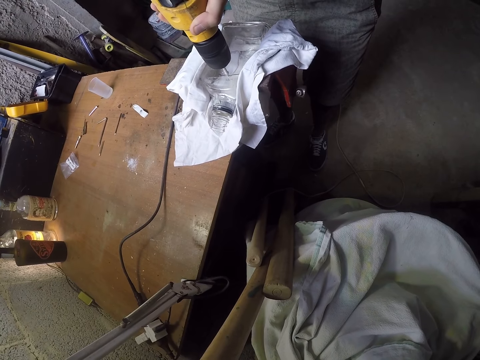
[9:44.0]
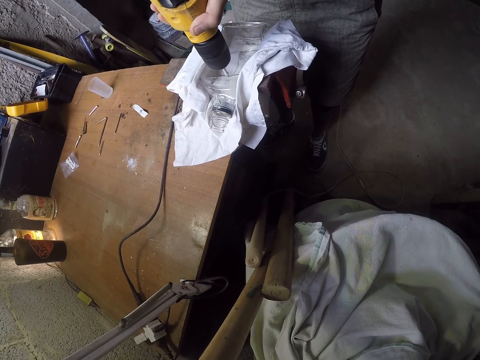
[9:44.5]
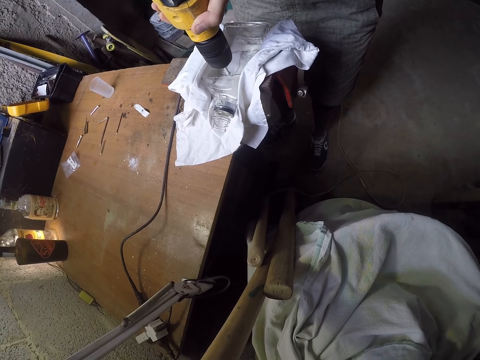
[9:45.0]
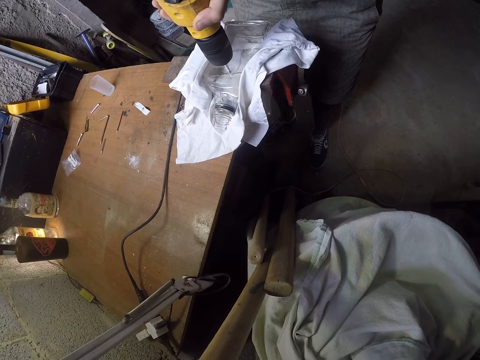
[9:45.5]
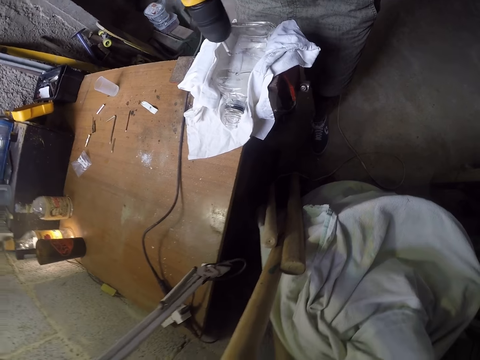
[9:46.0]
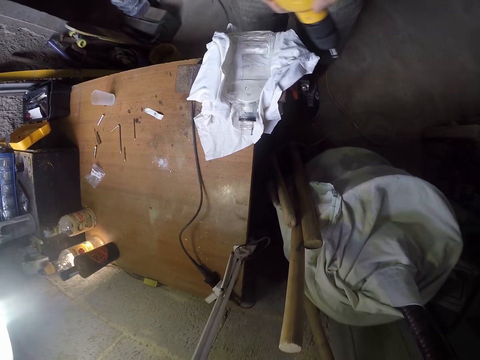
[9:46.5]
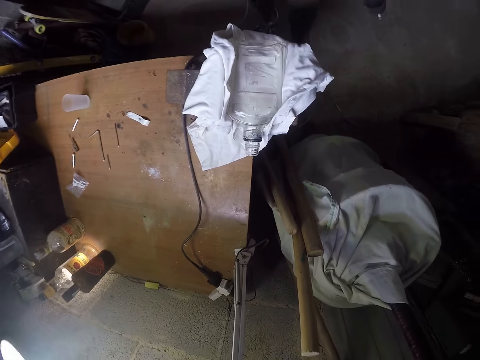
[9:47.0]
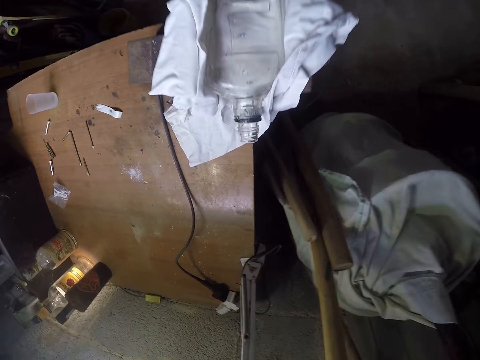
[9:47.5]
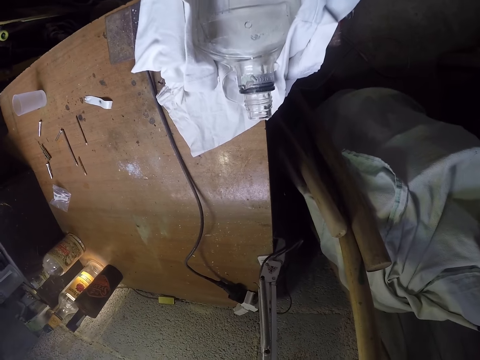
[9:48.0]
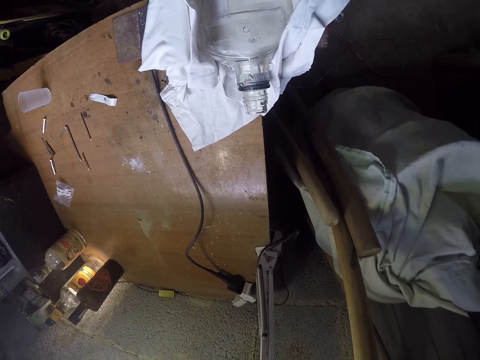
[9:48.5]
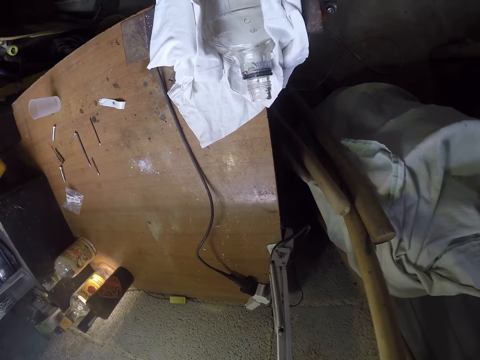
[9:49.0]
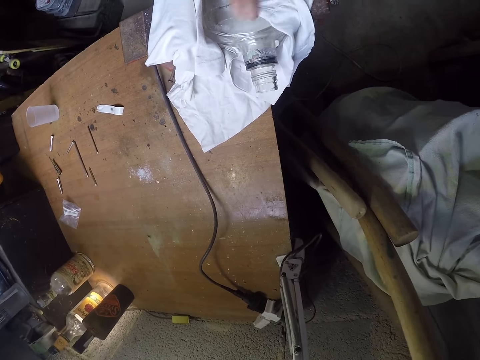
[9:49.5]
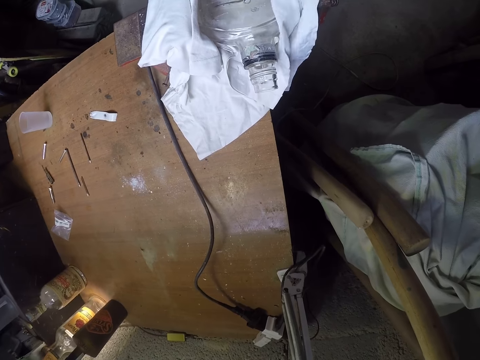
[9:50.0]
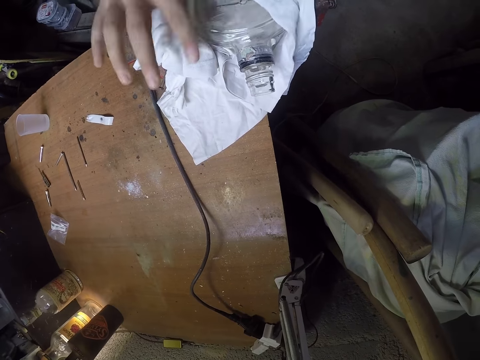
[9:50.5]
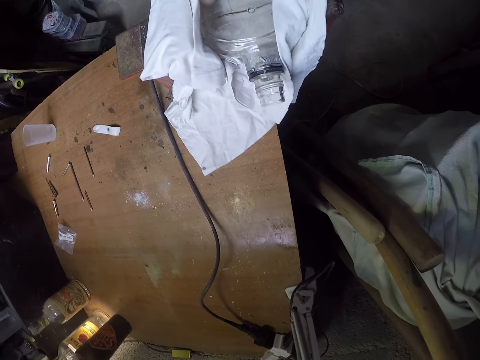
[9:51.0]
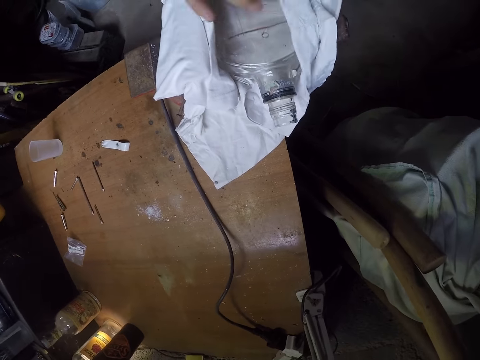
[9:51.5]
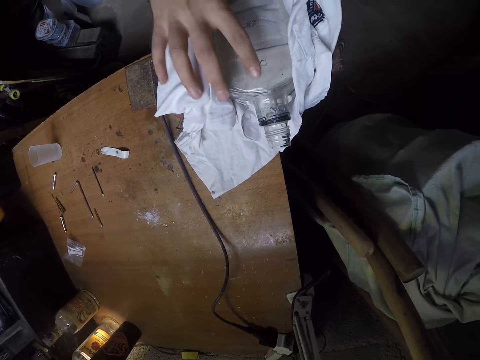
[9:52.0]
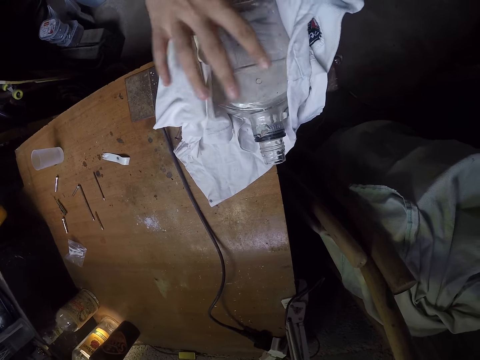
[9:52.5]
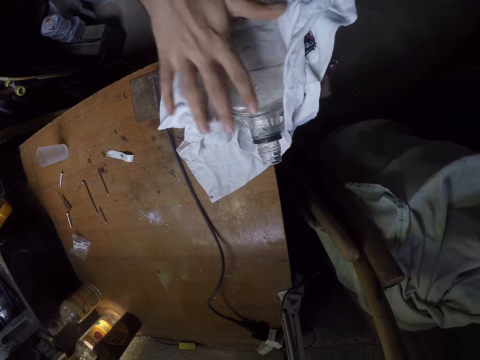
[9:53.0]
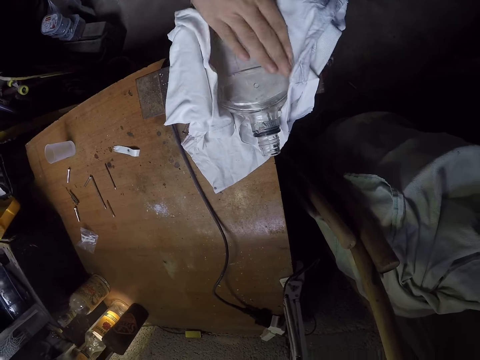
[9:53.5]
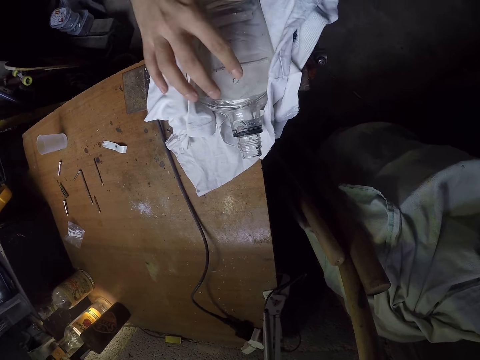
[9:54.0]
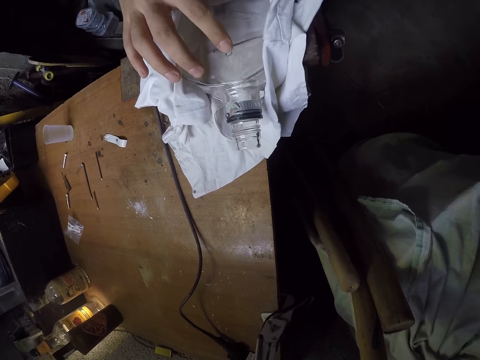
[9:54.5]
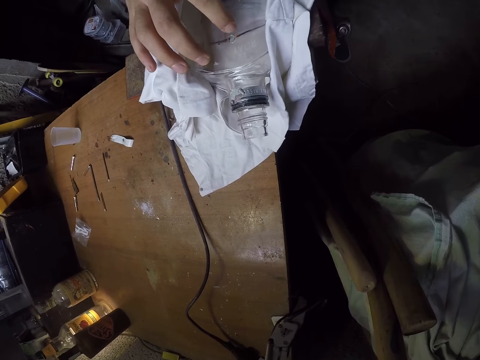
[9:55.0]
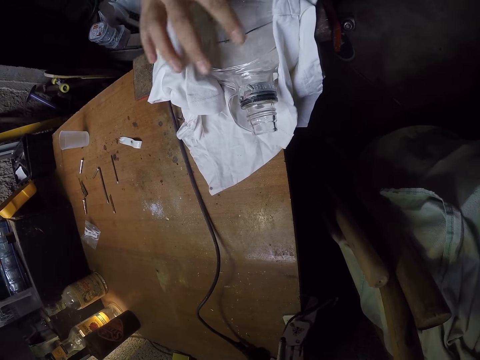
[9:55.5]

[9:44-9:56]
The camera wearer looks at the bottle. He holds the white cloth under the bottle with his right hand. He cleans the bottle with the white cloth in his right hand. He wipes the bottle with his right hand.

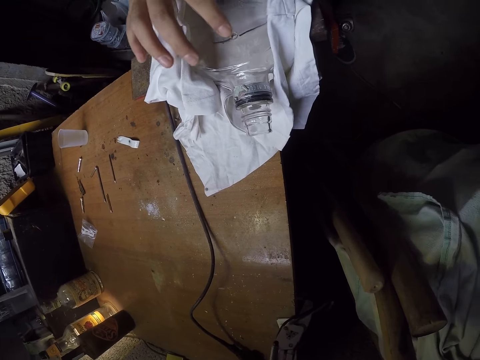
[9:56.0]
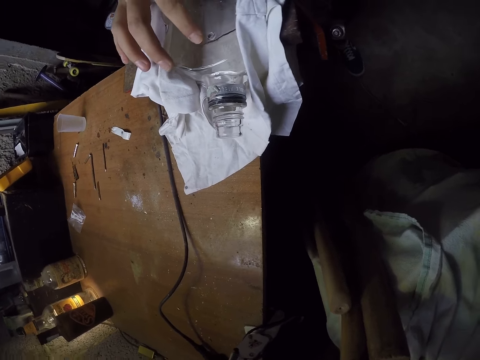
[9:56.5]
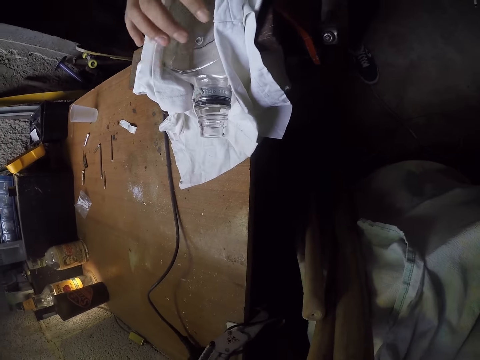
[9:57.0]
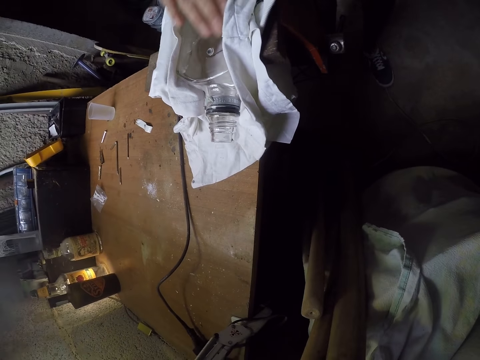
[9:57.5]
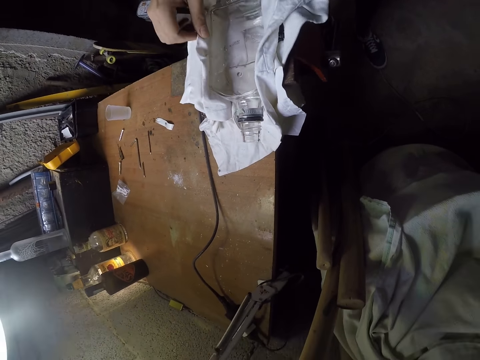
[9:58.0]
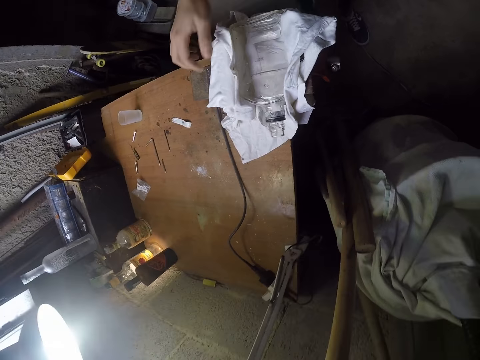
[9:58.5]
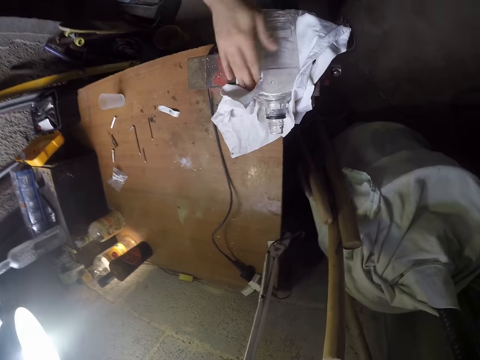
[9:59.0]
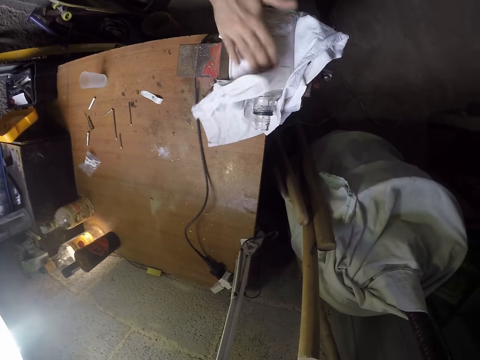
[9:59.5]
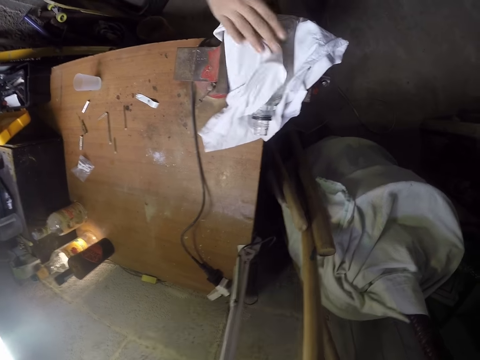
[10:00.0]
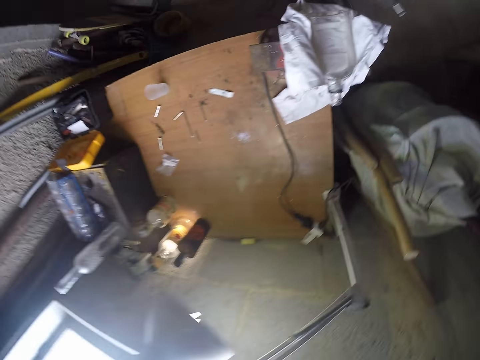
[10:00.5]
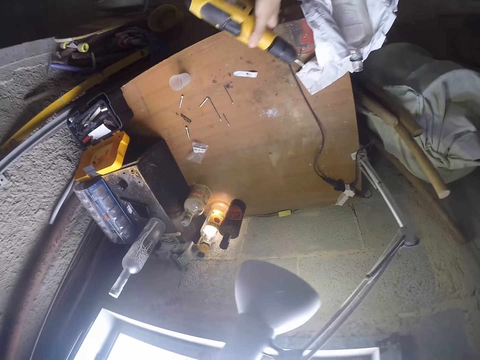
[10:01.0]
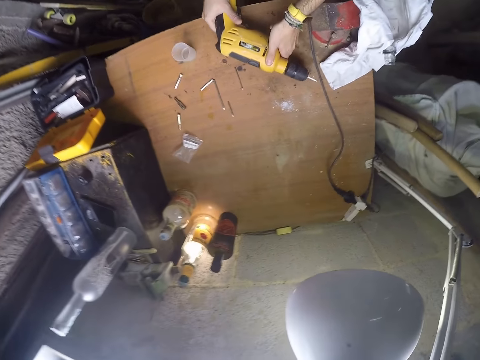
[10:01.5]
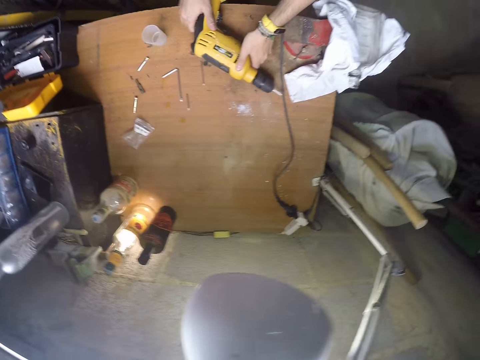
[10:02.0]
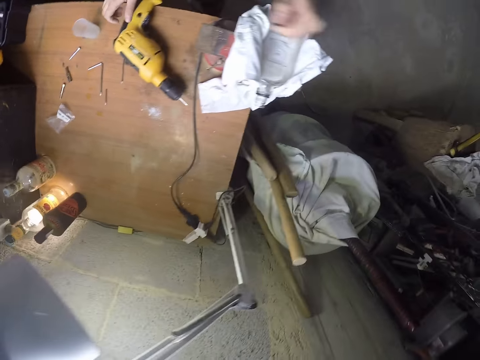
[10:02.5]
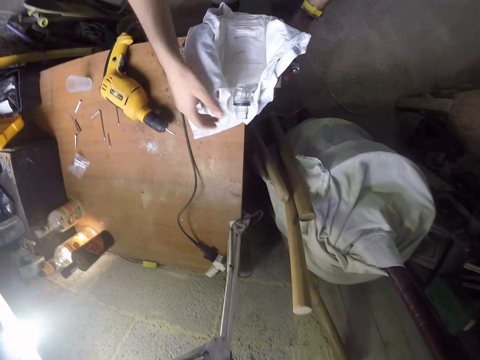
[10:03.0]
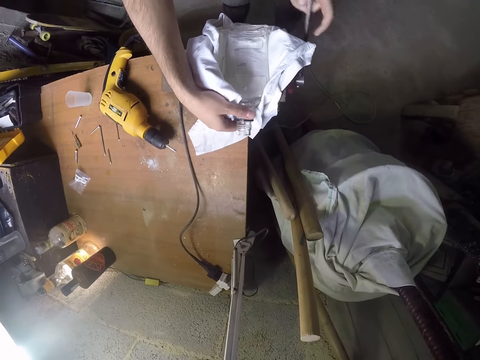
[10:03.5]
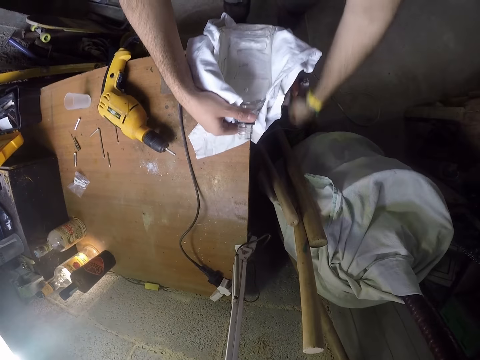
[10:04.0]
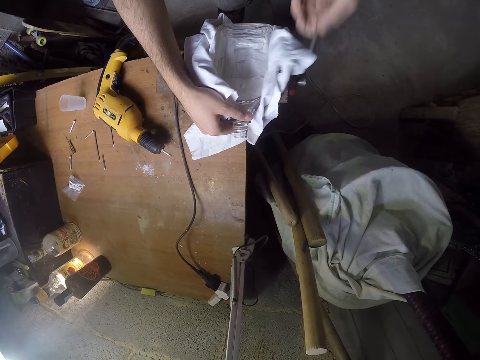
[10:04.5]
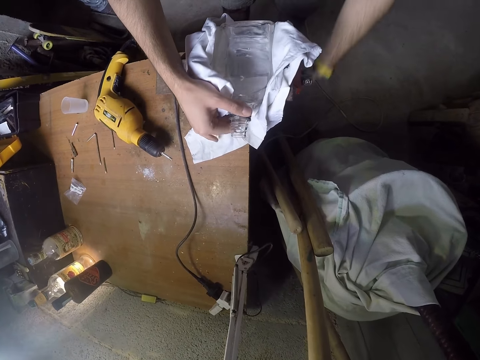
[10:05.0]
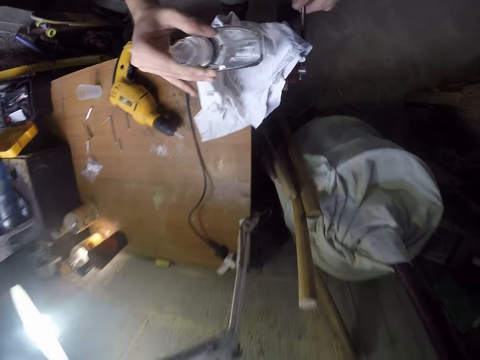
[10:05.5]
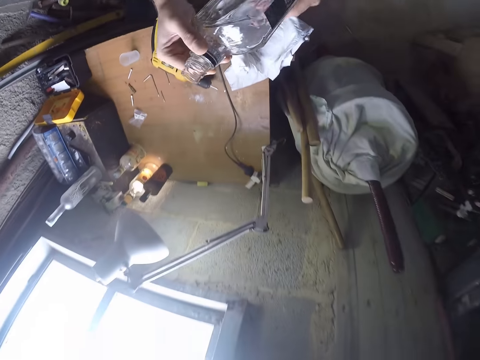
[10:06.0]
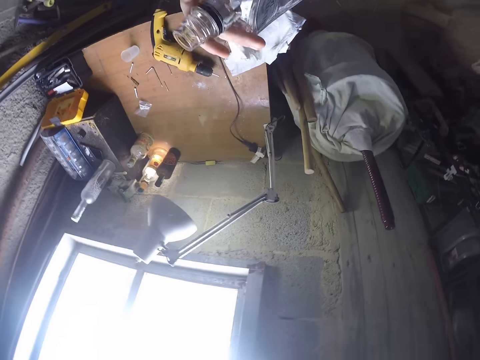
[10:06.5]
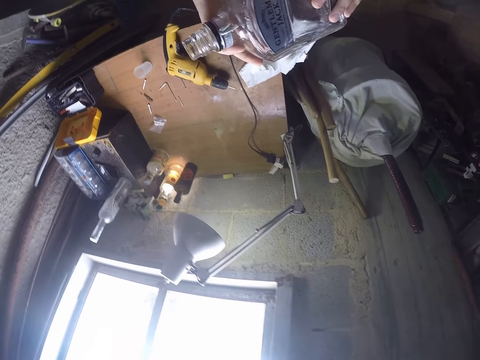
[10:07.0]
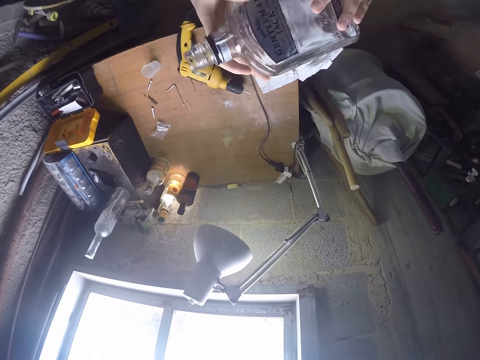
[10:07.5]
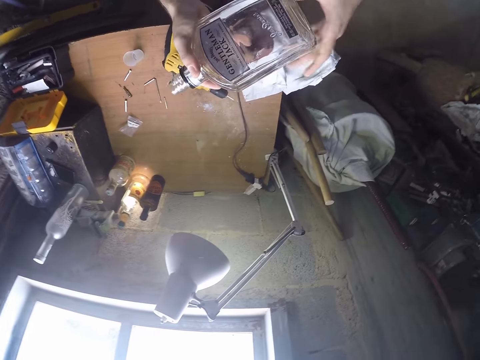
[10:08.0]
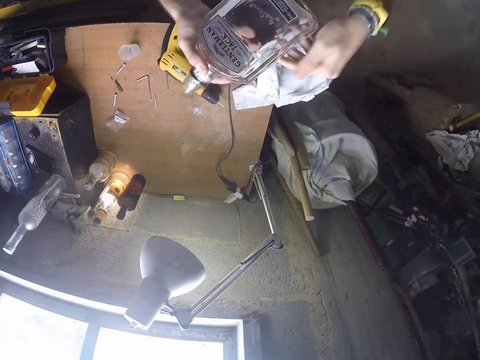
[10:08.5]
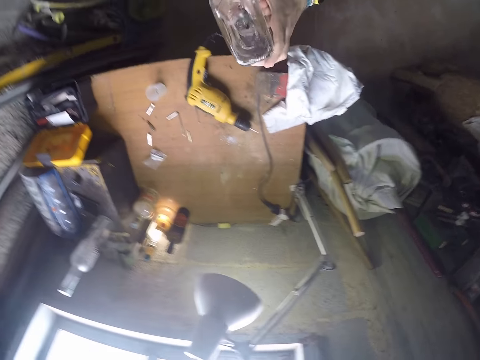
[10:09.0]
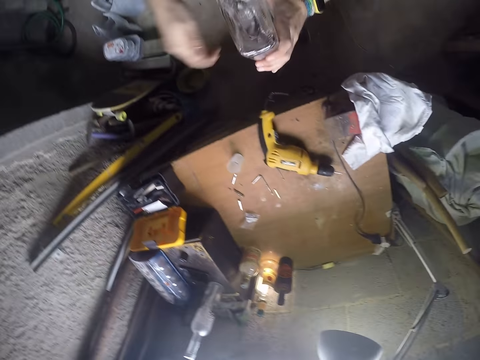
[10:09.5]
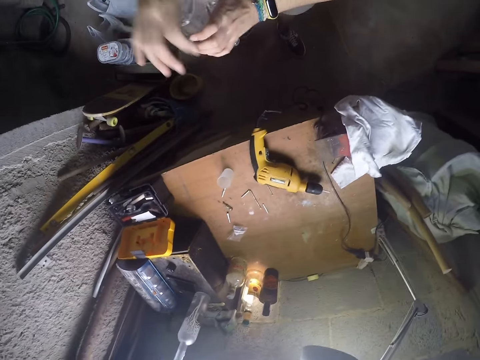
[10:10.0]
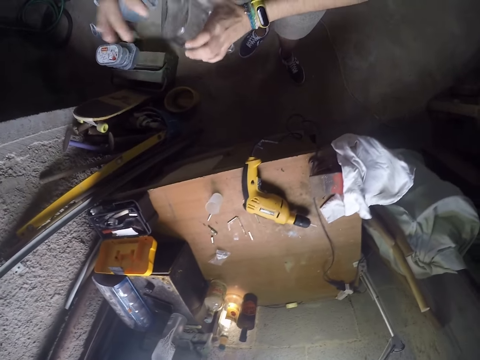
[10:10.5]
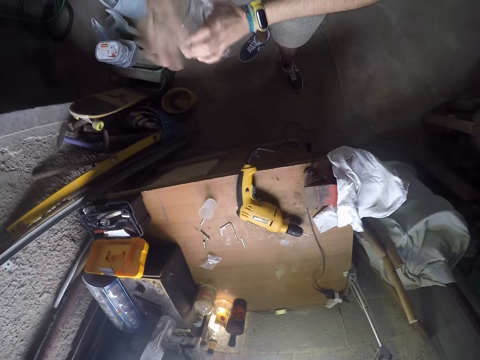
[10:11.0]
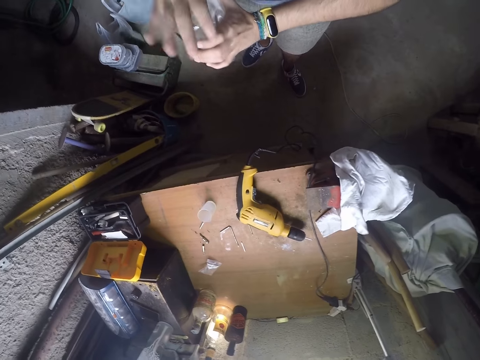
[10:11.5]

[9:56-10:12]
The camera wearer holds the white cloth under the bottle with his right hand. He cleans the bottle with the white cloth in his right hand. He drops the hammer drill on the table with both hands. He holds the handle of a bottle labeling machine with his left hand. He unfastens the table clamp. He holds the neck of the bottle with his right hand. He wheels the bottle labeling machine with its handle in his left hand. He picks the bottle from the bottle labeling machine with his right hand. He examines the bottle in both hands. He holds the bottle with his left hand. He hits the bottom of the bottle with his right hand.
